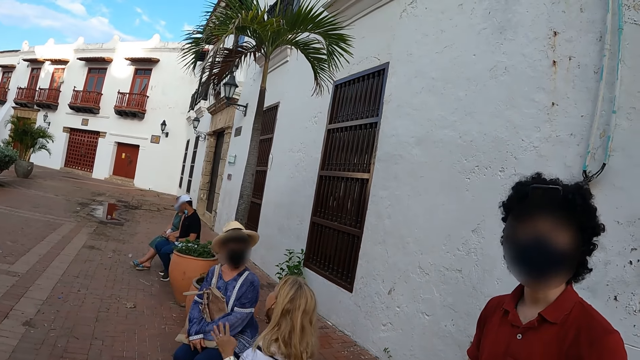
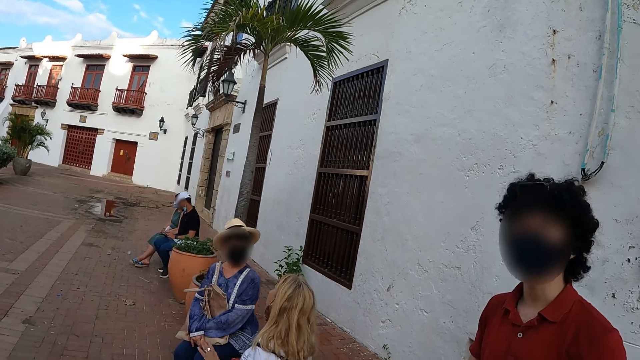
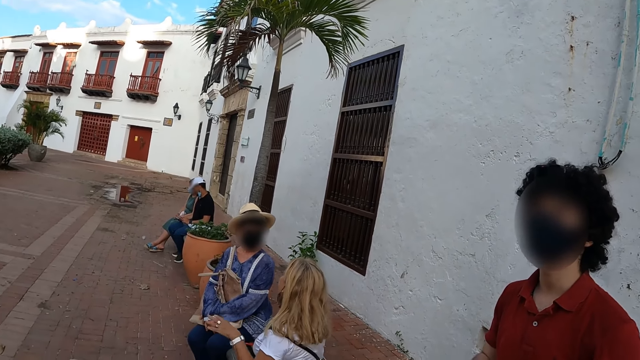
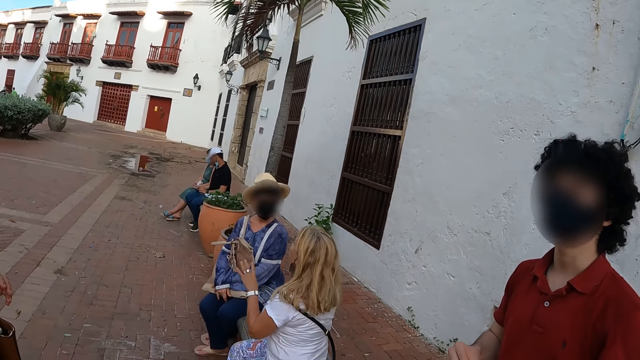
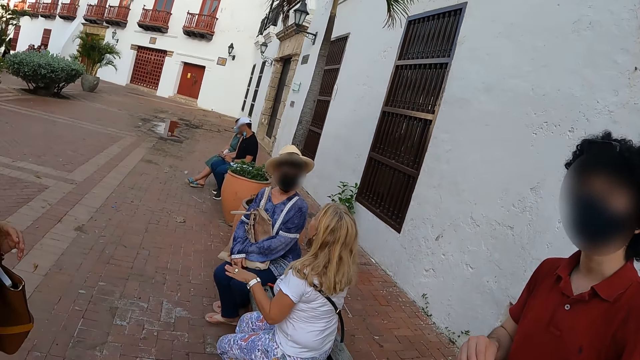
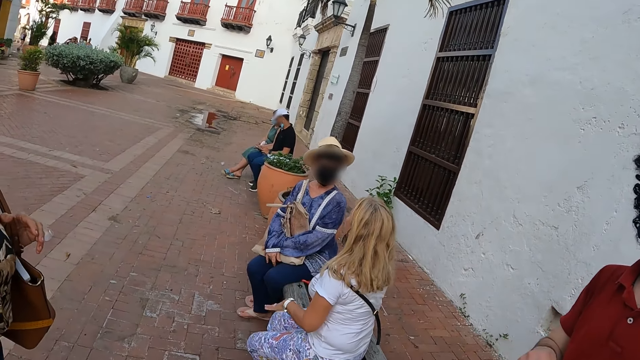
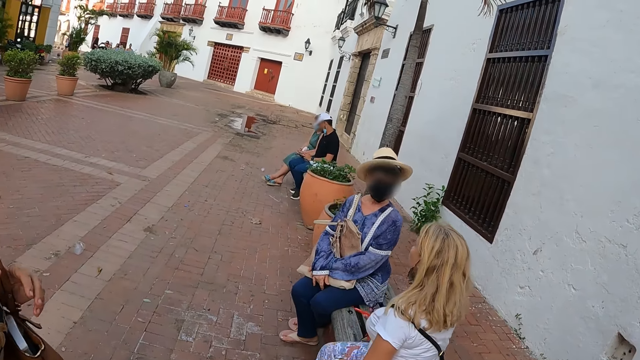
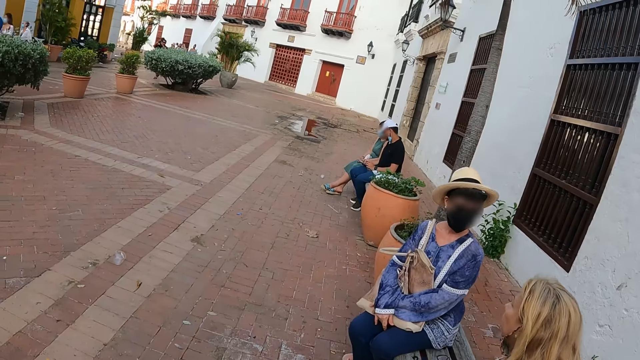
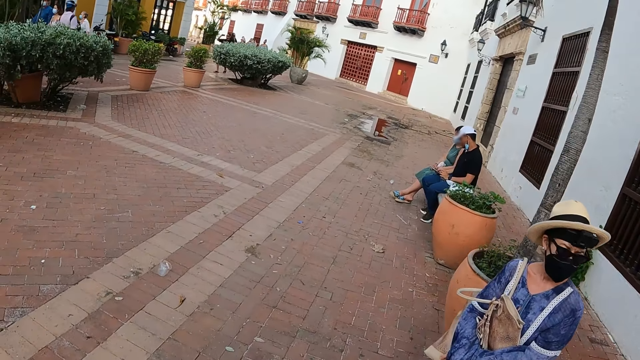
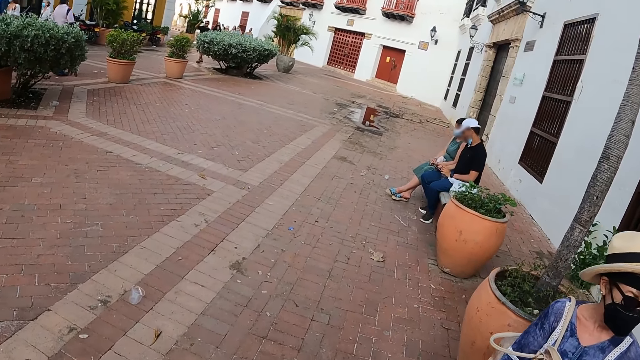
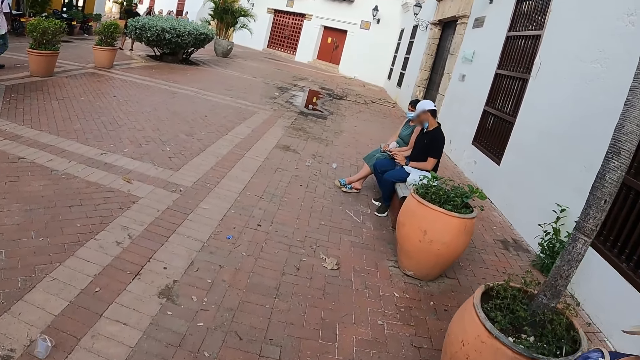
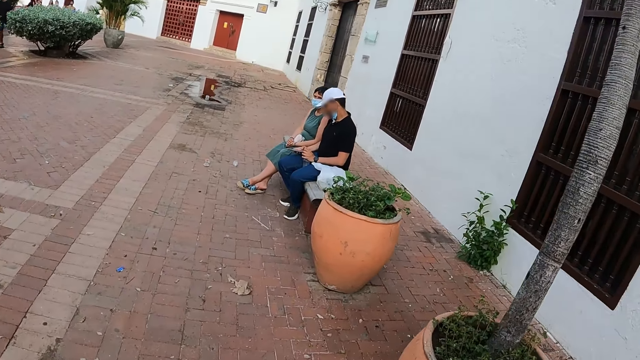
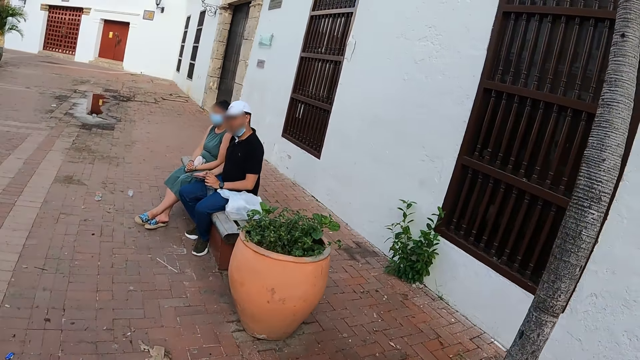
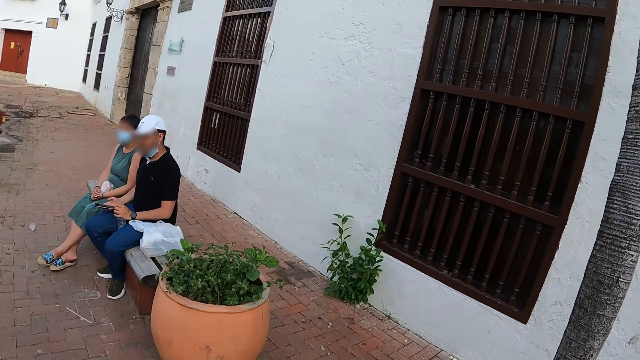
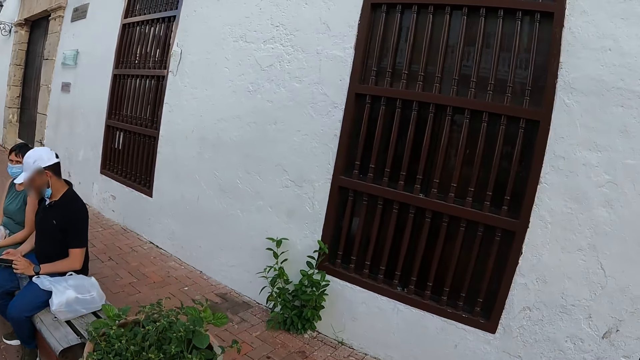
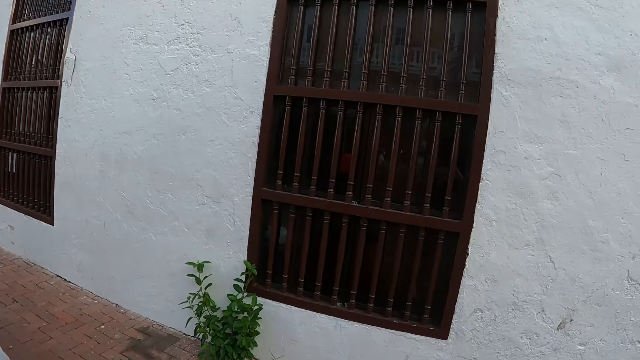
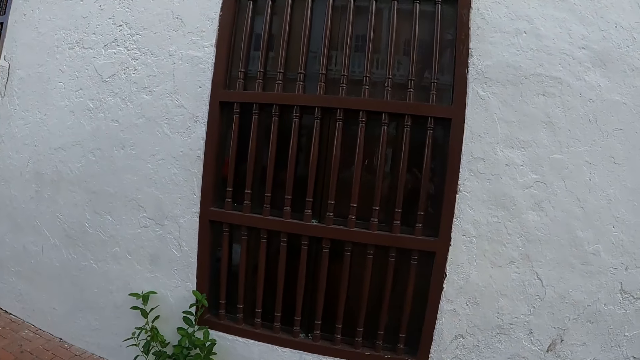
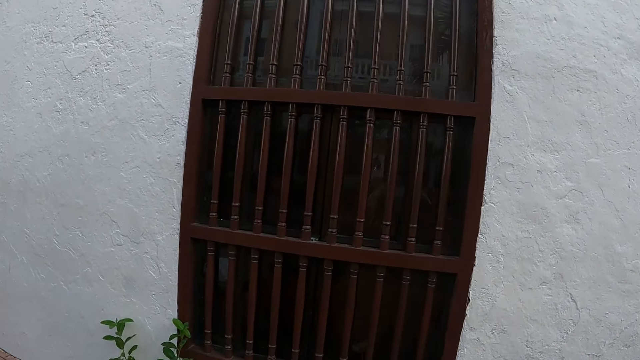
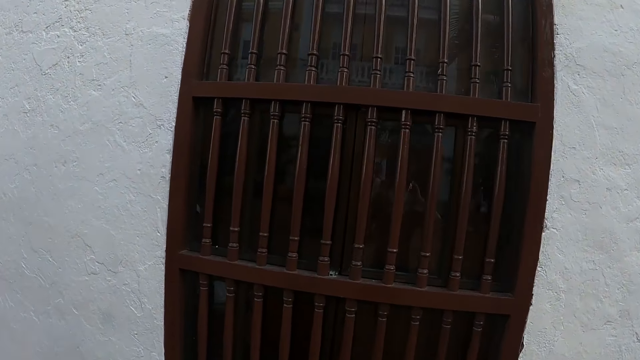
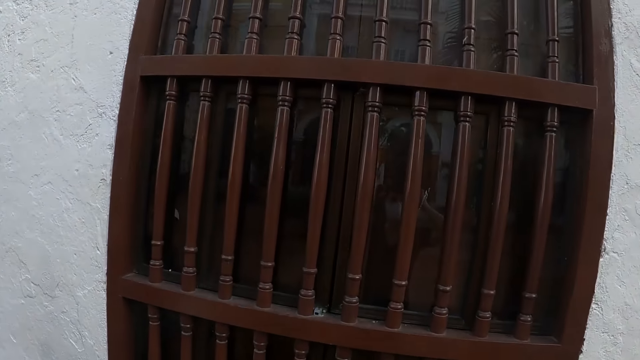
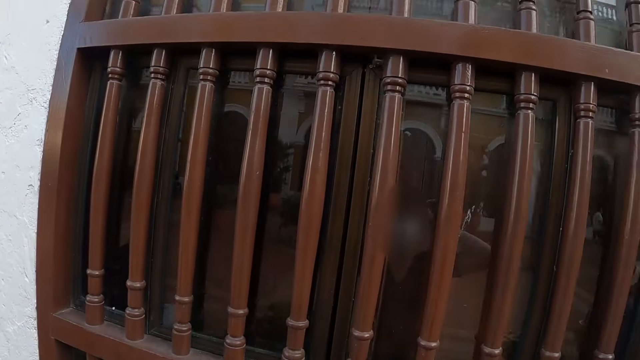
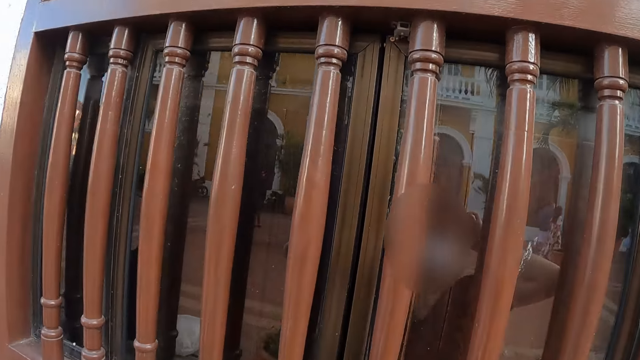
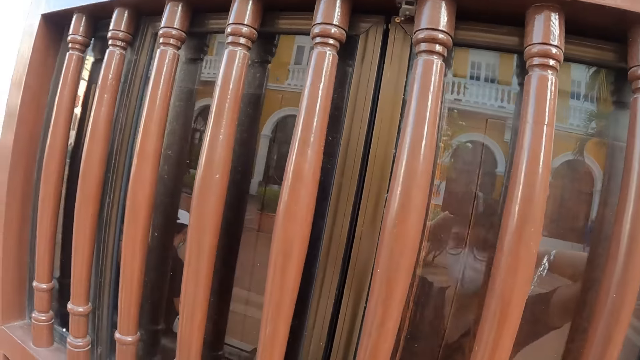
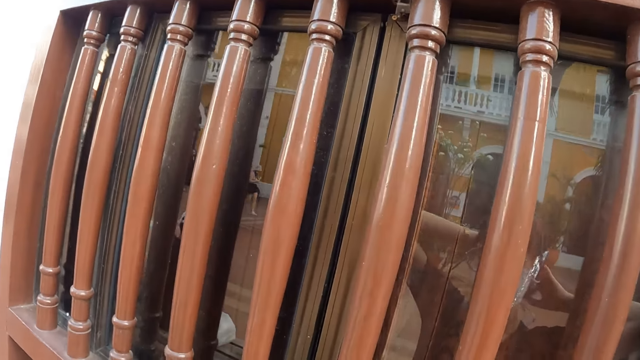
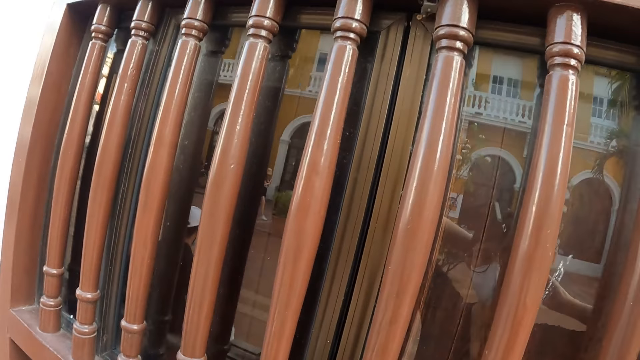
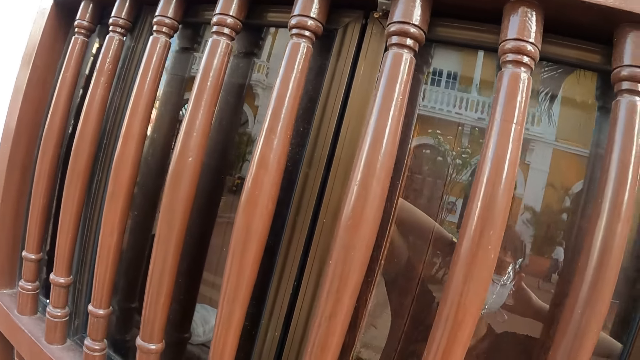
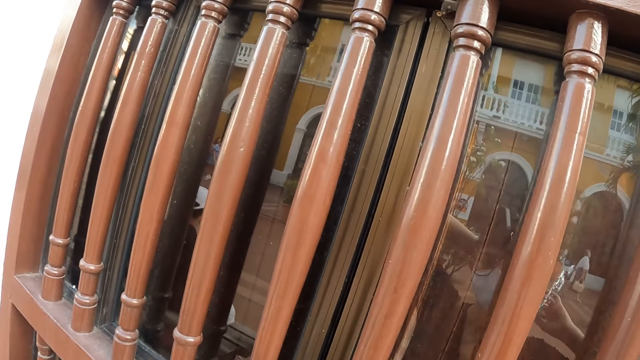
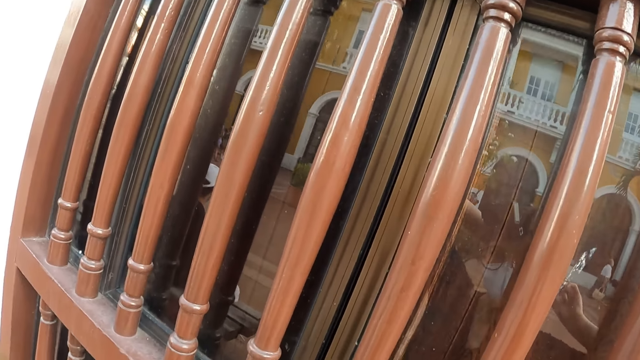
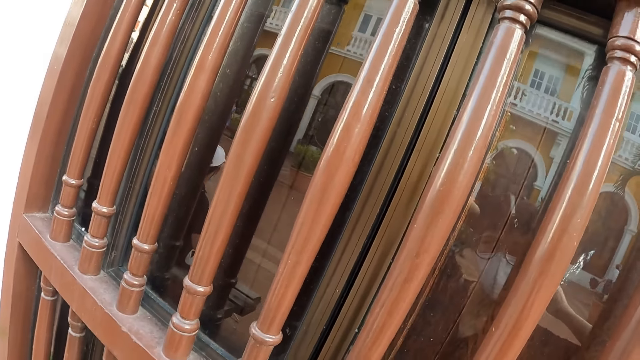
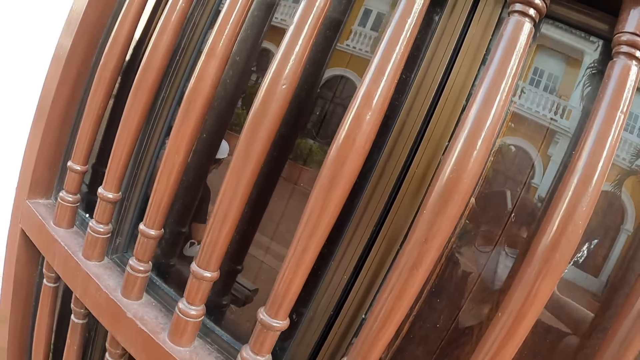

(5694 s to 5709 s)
The camera wearer walks along the sidewalk to the window. She looks at herself on the window. She adjusts her hair.

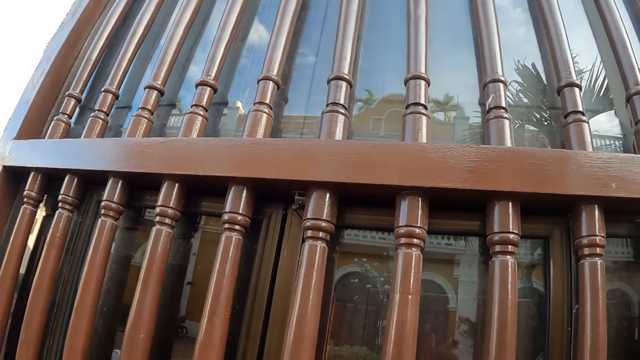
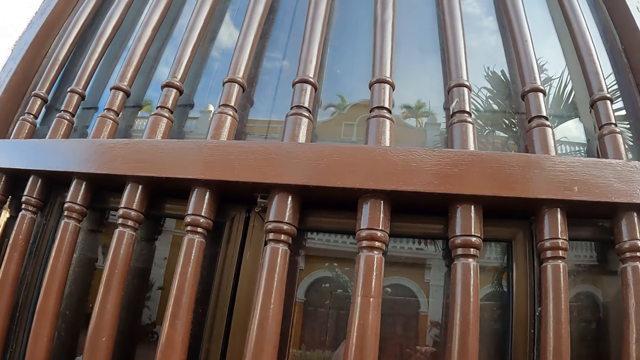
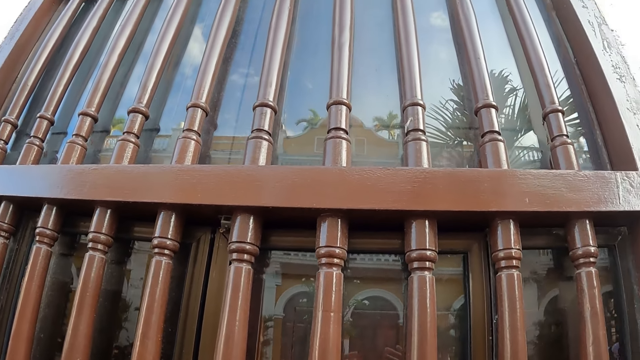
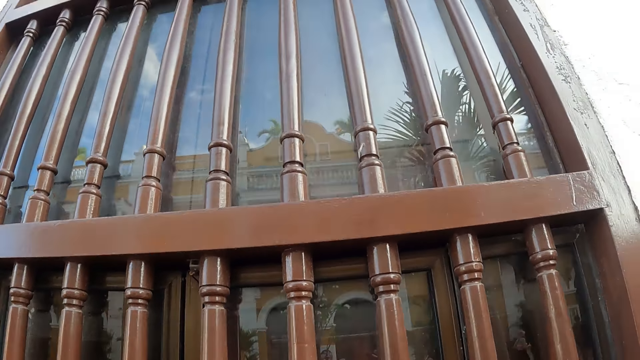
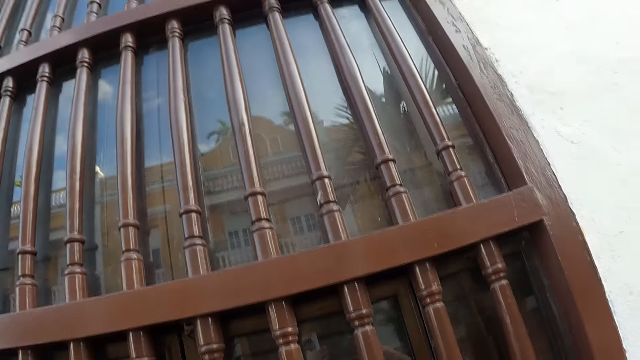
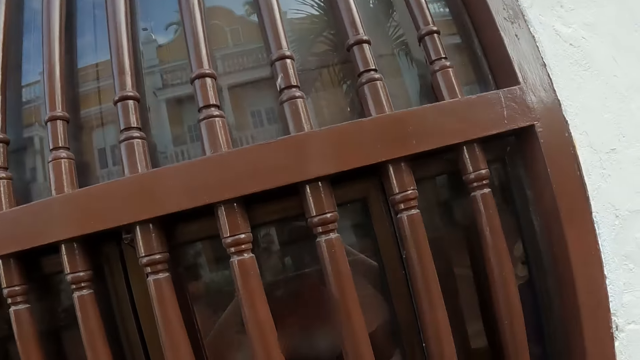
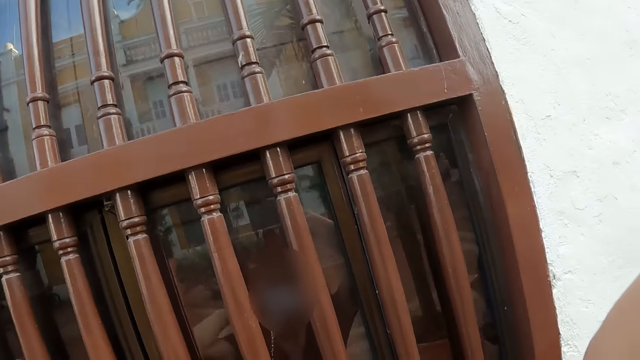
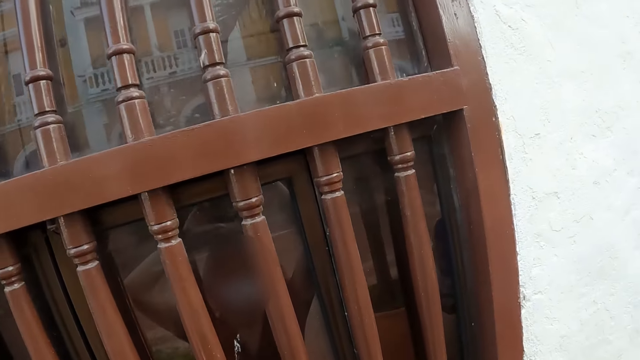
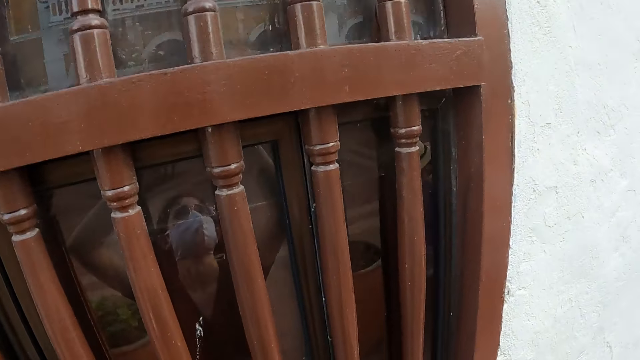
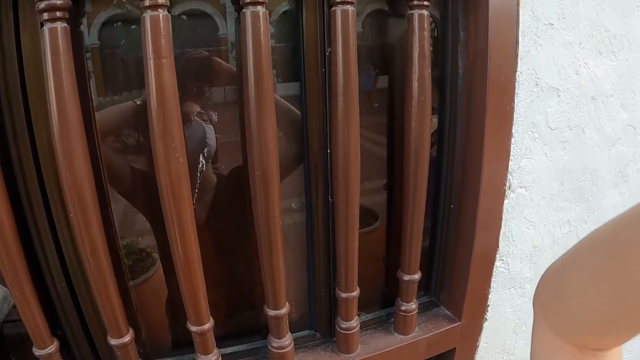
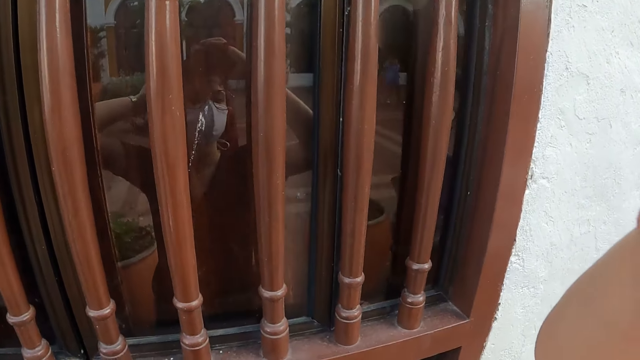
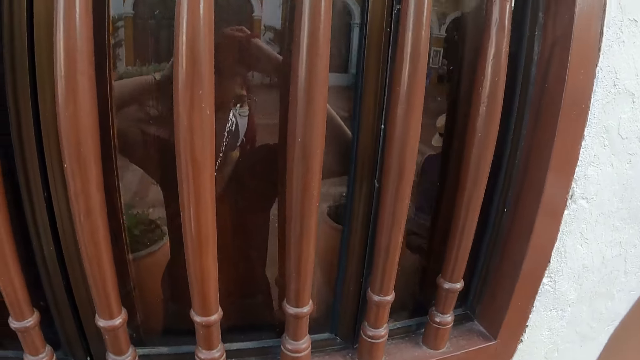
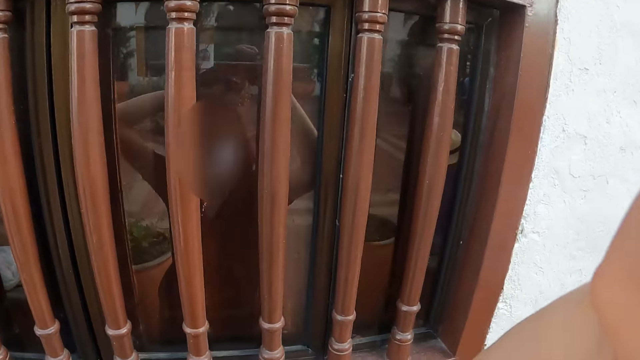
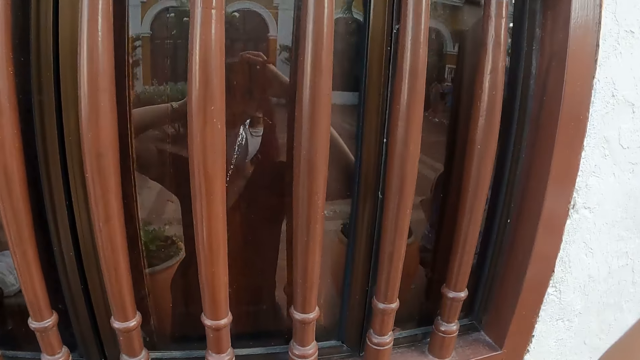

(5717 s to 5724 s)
The camera wearer moves her body.
